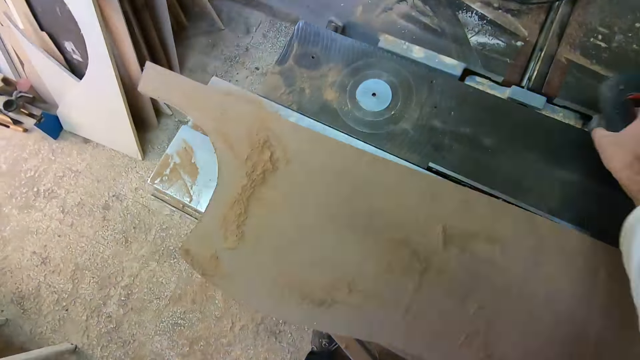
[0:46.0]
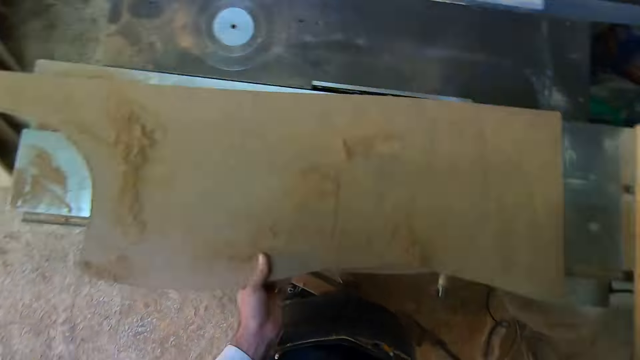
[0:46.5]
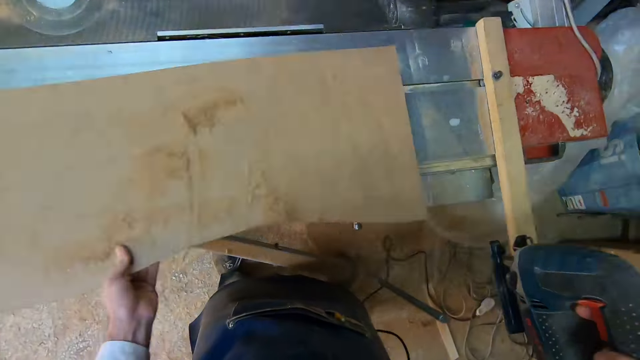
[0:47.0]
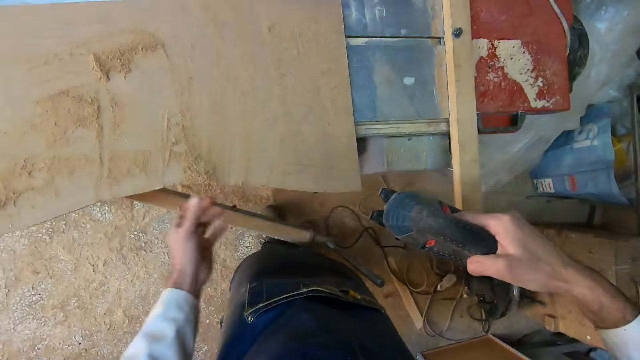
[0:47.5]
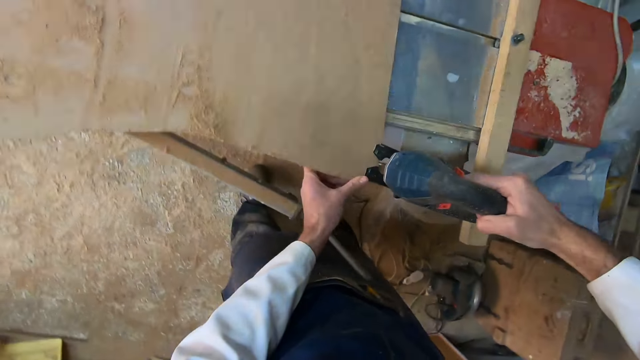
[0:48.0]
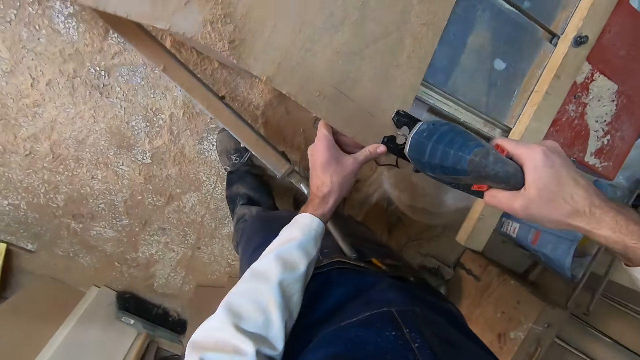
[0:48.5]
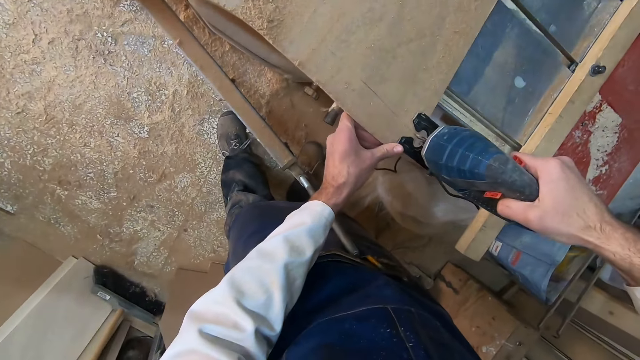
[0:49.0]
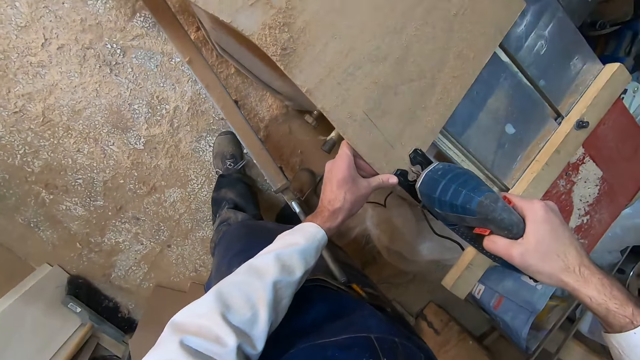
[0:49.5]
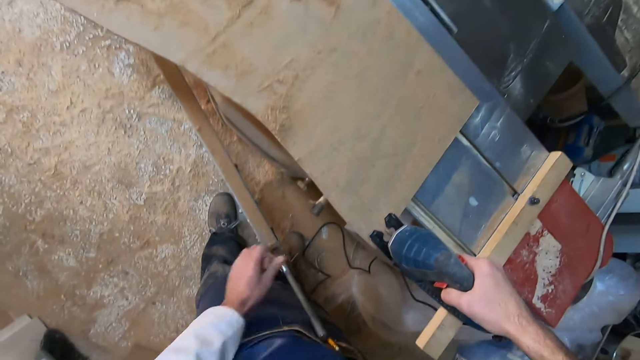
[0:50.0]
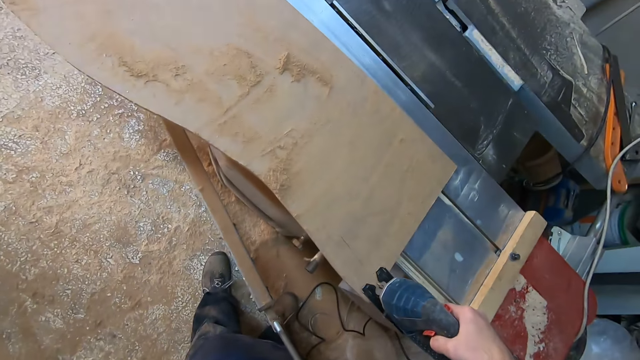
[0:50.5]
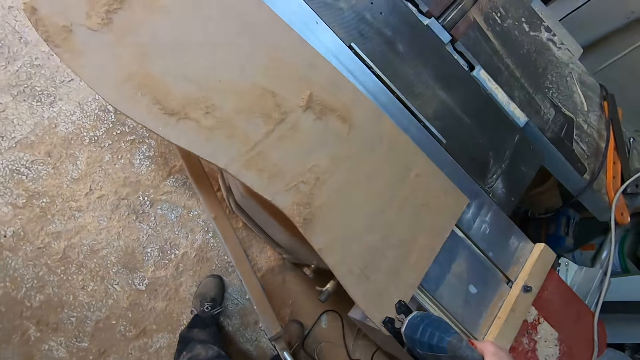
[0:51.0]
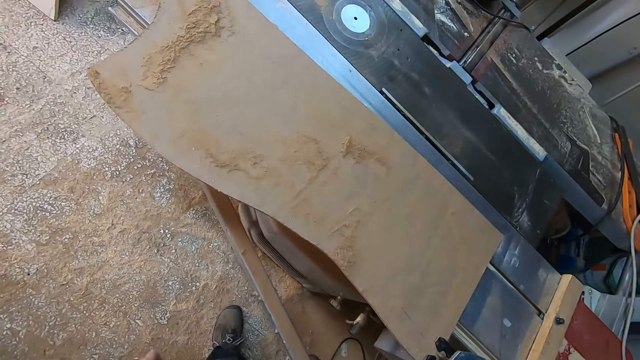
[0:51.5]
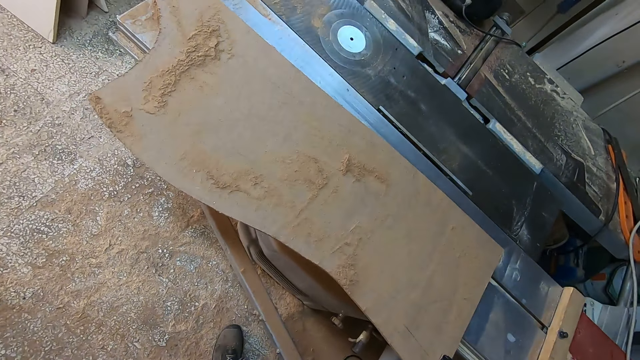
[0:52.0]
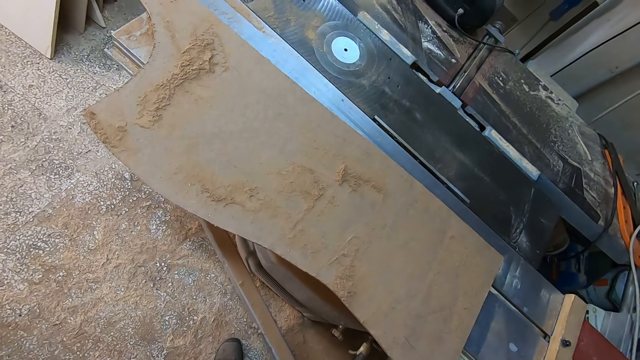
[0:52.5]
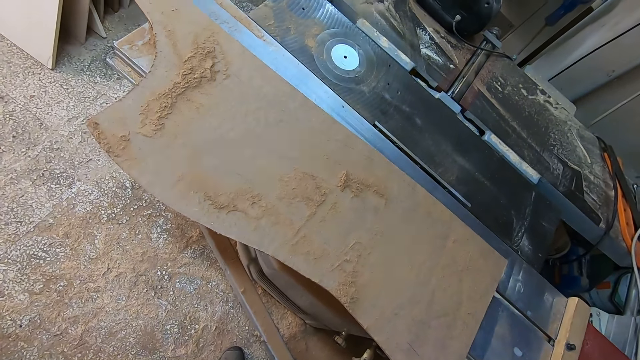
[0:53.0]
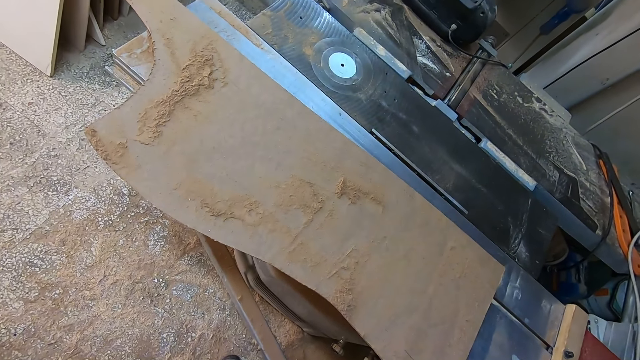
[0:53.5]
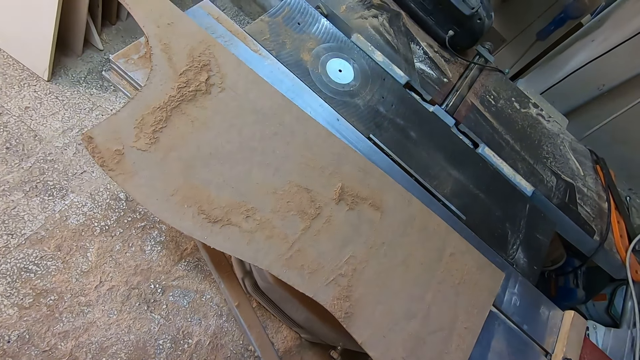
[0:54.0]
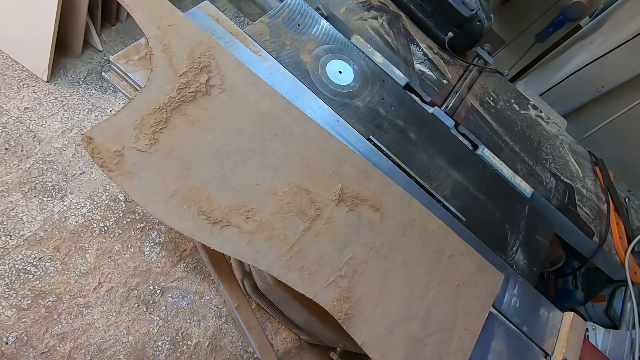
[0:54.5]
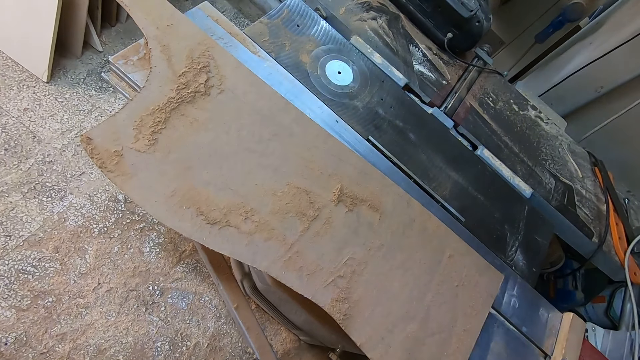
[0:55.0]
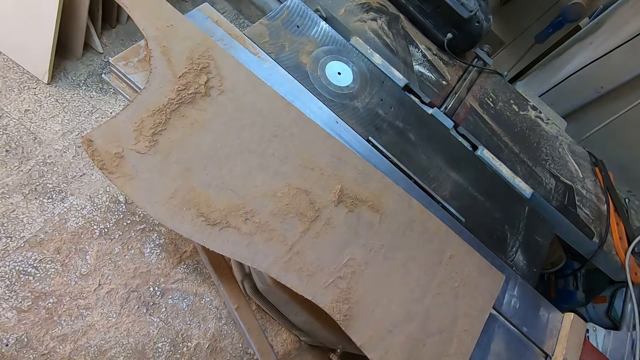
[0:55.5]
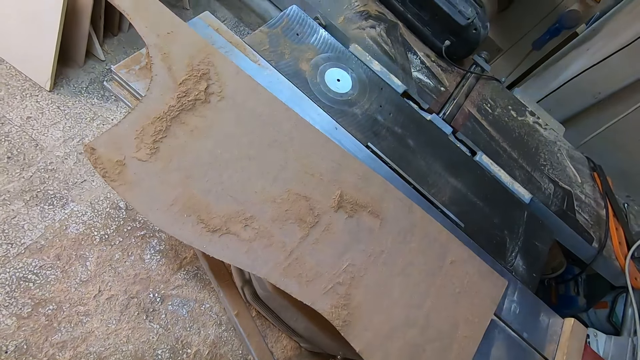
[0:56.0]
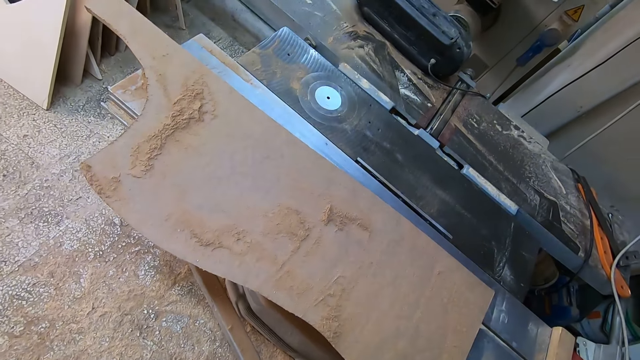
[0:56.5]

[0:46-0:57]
The camera wearer takes the wood sander machine. They place the saw at the edge of the wood. They polish the board with the wood sander machine.

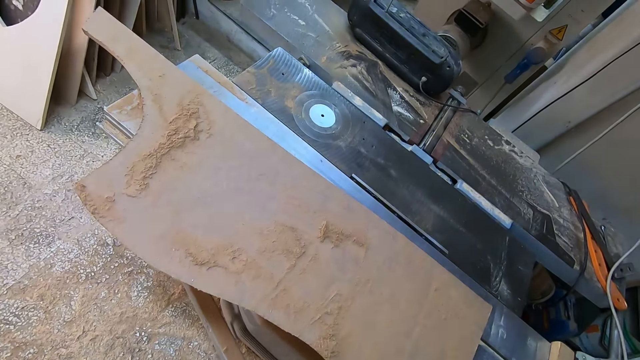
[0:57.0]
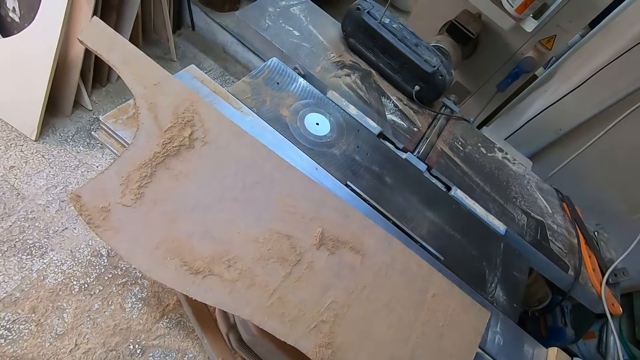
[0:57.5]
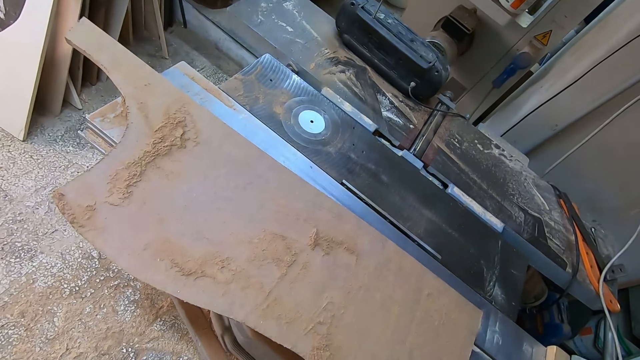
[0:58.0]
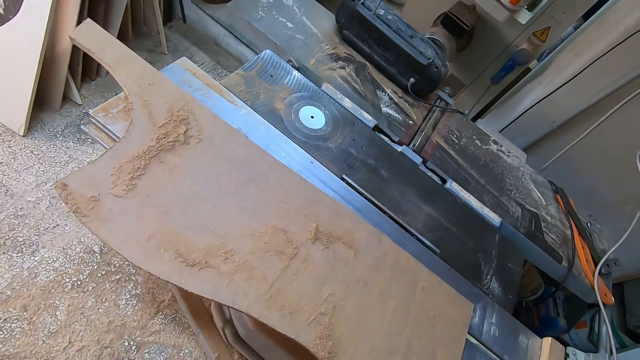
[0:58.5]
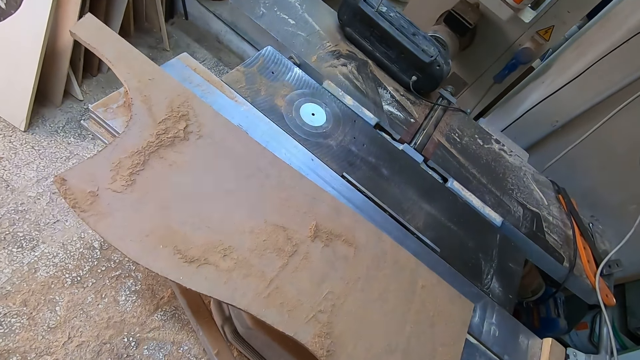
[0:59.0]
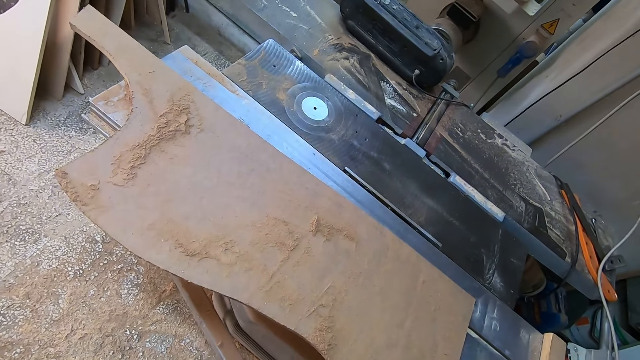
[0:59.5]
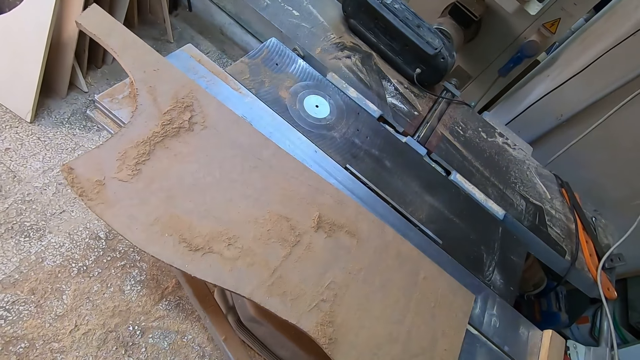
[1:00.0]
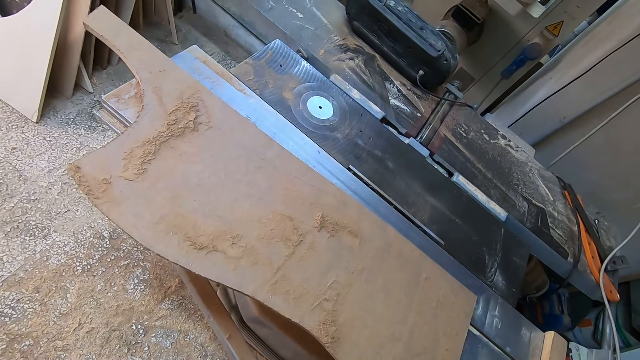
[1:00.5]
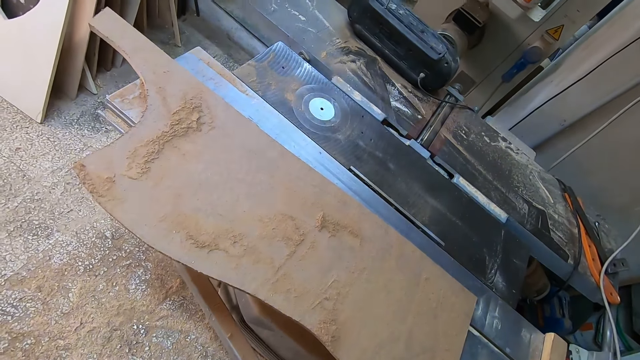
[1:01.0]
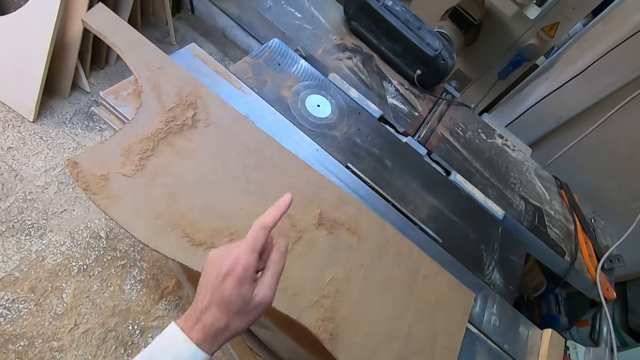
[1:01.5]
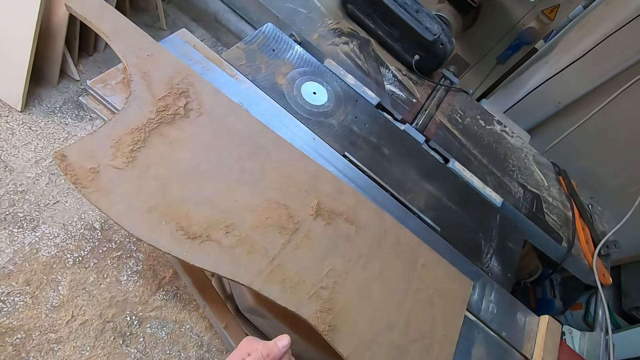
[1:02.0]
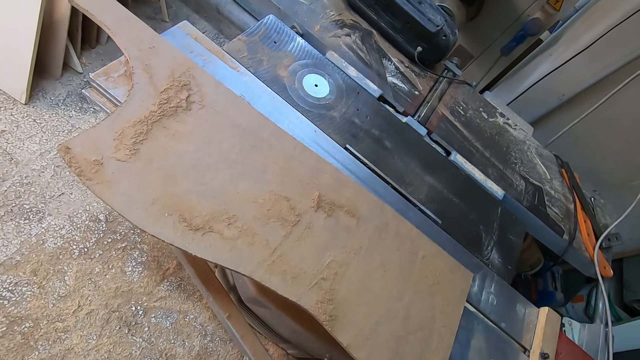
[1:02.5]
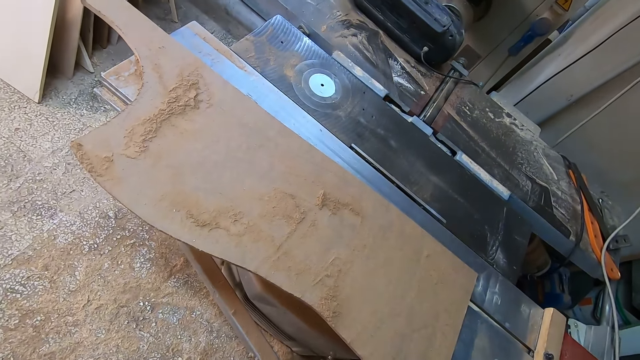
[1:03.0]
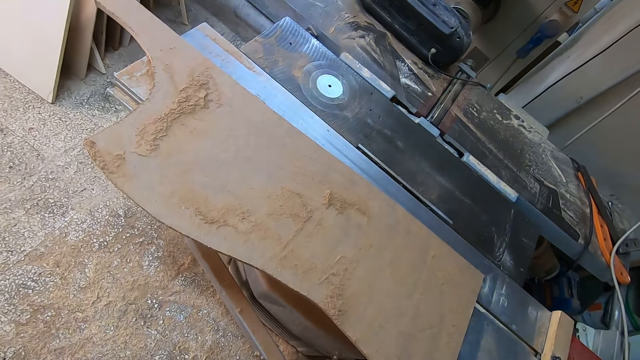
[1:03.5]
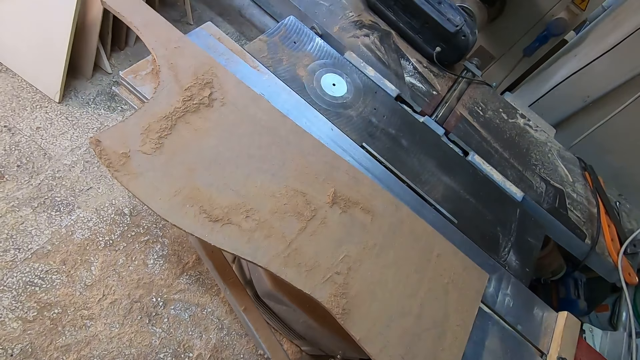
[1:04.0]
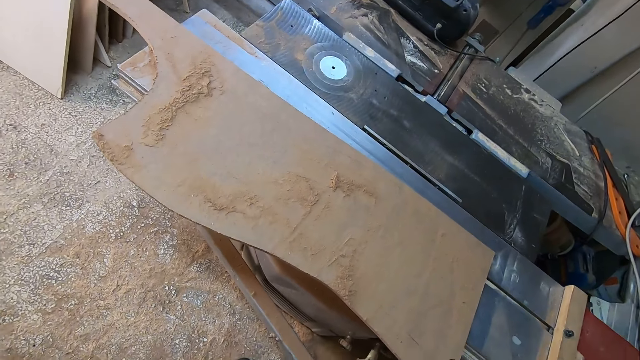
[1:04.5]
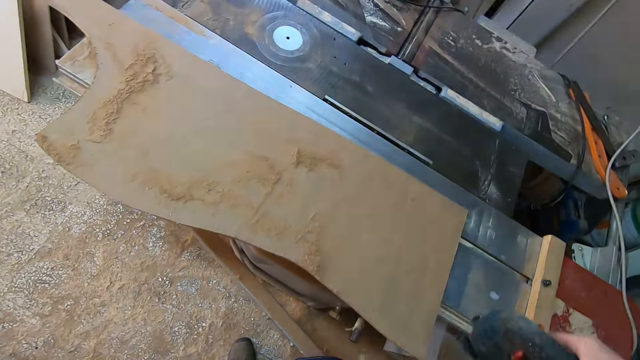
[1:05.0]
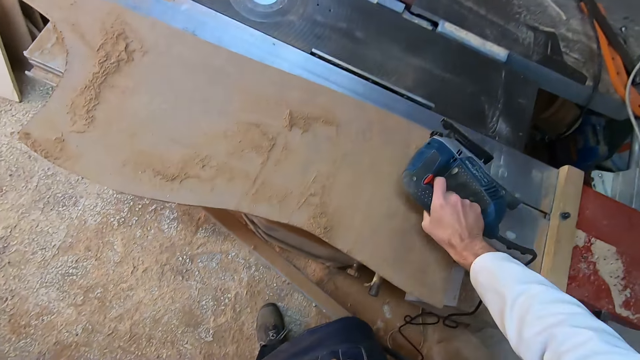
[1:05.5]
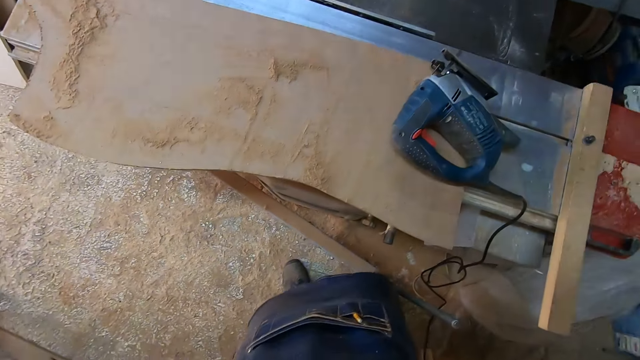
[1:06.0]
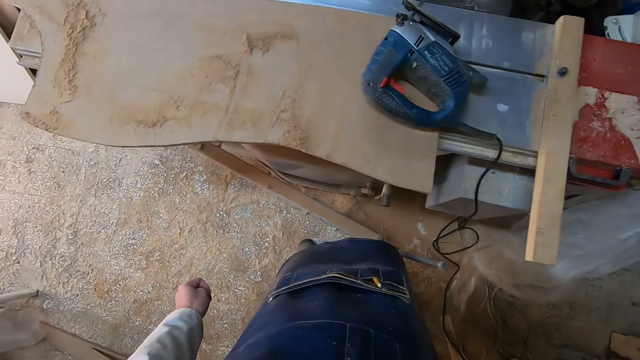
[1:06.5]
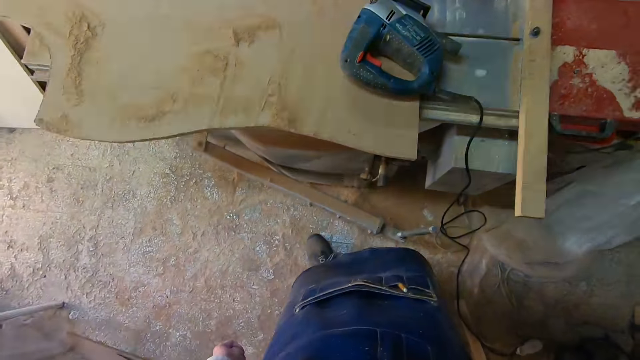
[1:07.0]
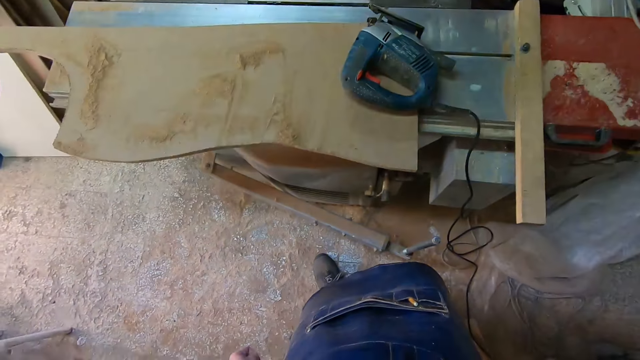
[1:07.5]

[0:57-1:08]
The camera wearer drops the electric saw on the table. He puts the wood sander machine on the board. He raises his right hand towards his face.
